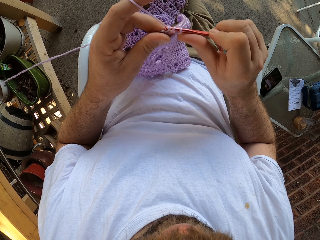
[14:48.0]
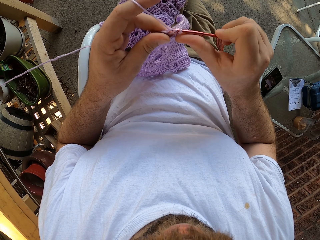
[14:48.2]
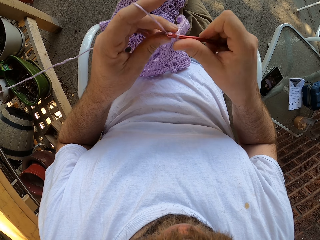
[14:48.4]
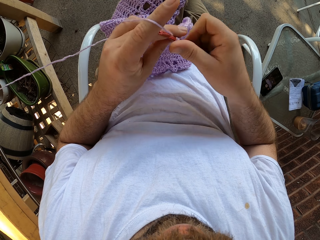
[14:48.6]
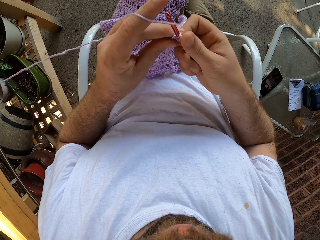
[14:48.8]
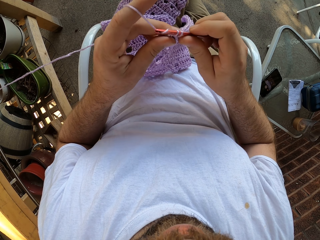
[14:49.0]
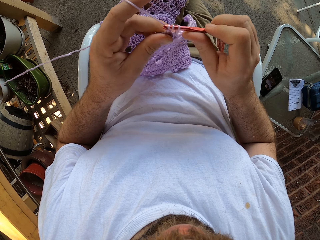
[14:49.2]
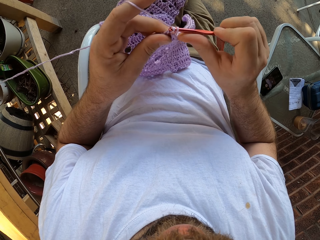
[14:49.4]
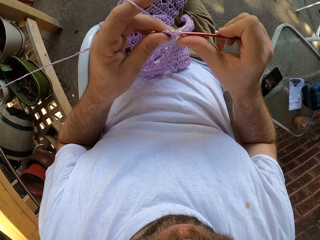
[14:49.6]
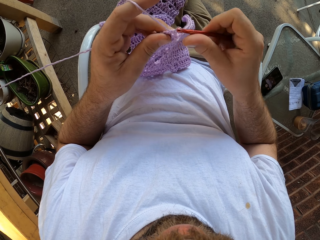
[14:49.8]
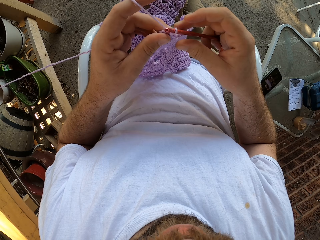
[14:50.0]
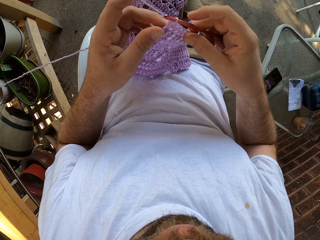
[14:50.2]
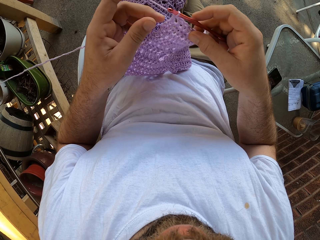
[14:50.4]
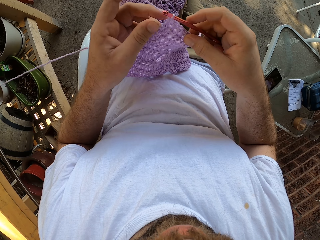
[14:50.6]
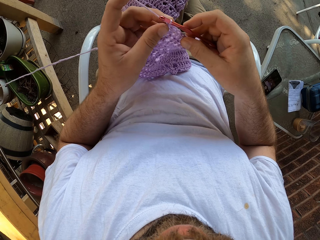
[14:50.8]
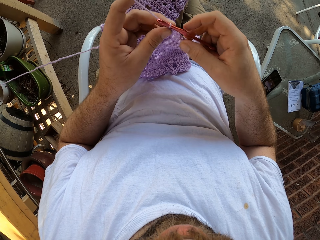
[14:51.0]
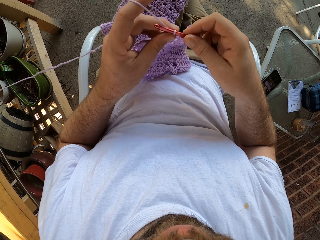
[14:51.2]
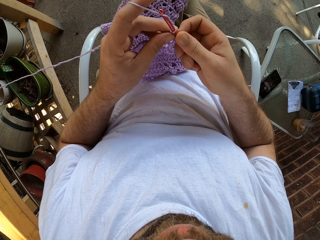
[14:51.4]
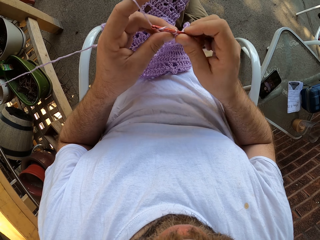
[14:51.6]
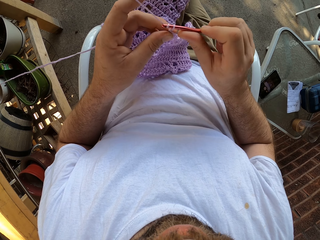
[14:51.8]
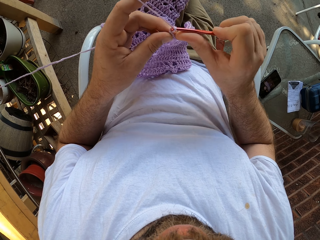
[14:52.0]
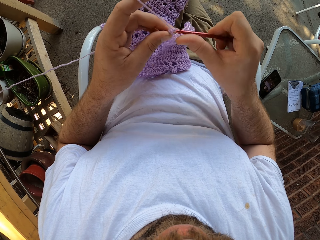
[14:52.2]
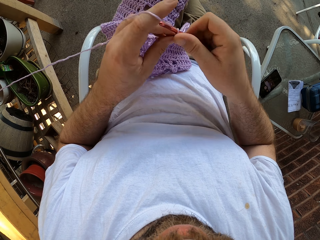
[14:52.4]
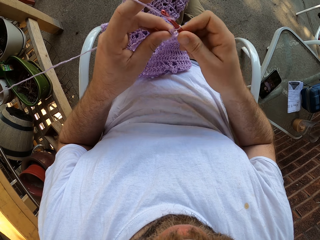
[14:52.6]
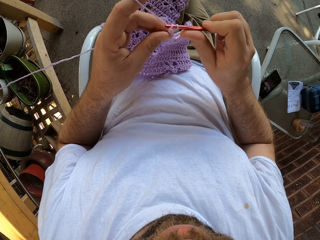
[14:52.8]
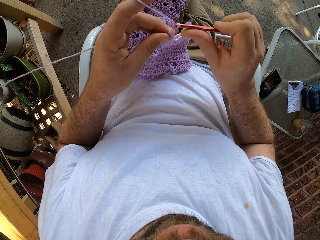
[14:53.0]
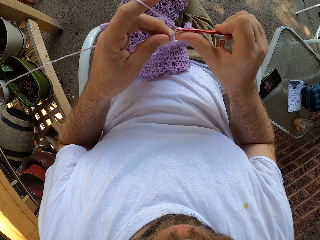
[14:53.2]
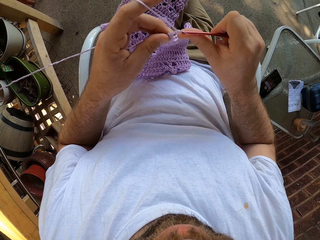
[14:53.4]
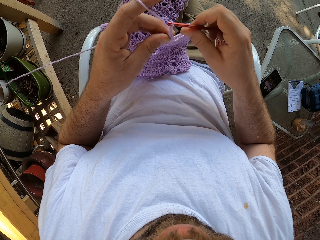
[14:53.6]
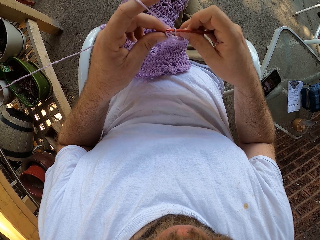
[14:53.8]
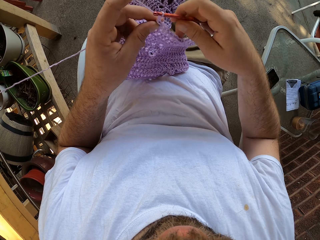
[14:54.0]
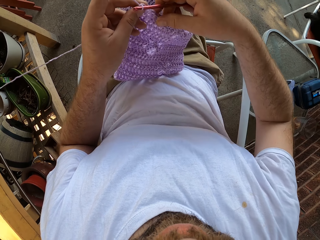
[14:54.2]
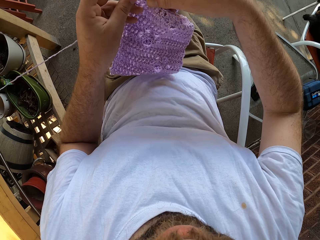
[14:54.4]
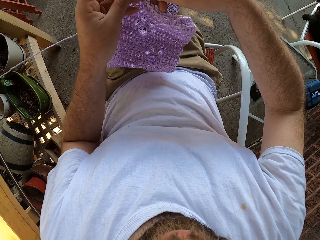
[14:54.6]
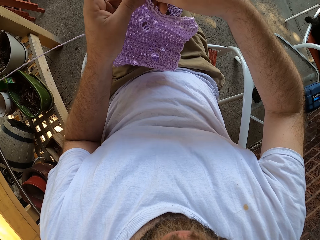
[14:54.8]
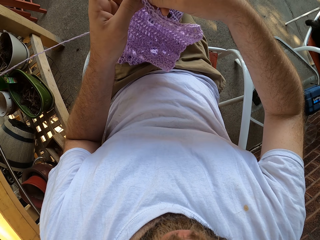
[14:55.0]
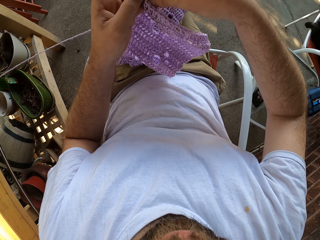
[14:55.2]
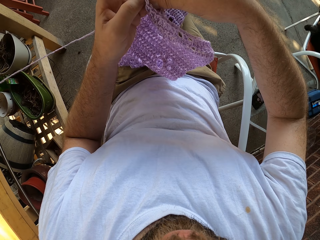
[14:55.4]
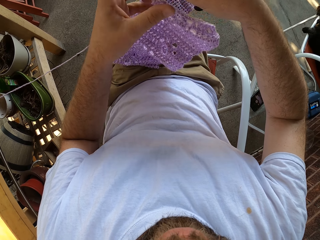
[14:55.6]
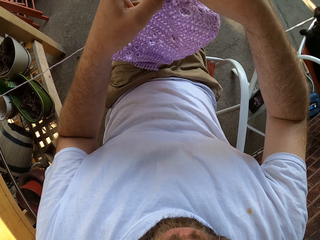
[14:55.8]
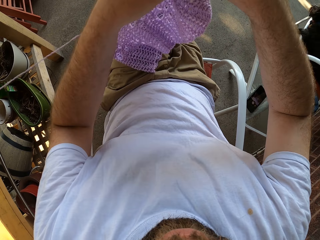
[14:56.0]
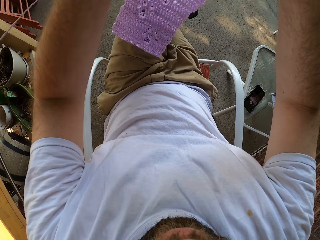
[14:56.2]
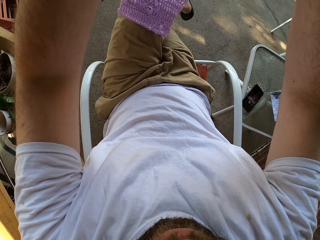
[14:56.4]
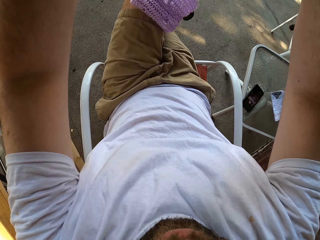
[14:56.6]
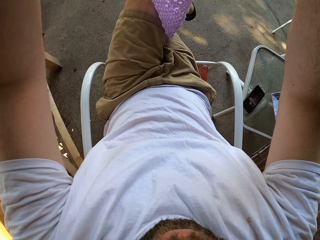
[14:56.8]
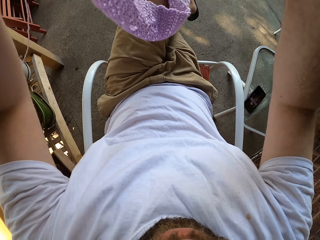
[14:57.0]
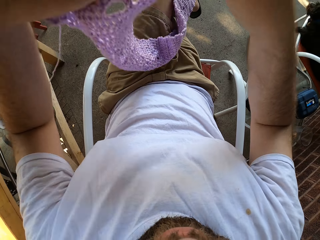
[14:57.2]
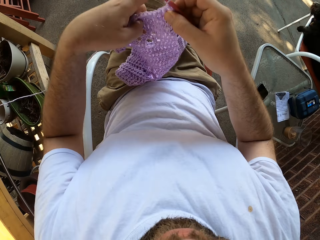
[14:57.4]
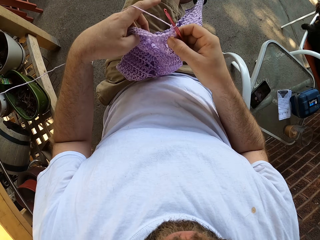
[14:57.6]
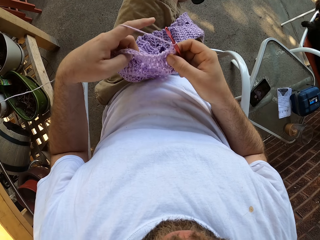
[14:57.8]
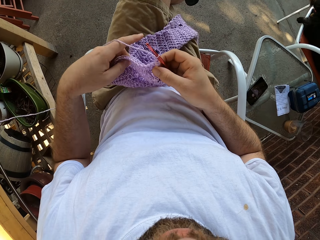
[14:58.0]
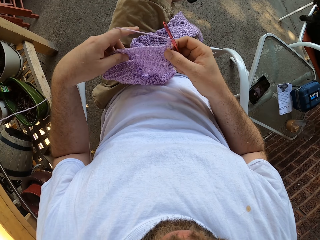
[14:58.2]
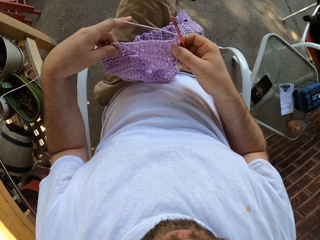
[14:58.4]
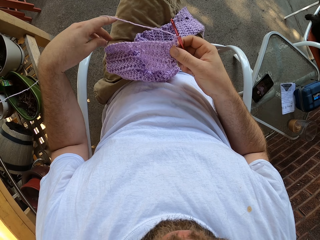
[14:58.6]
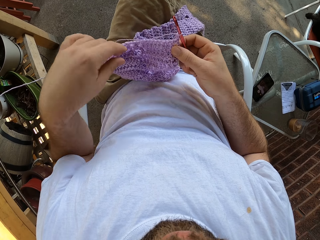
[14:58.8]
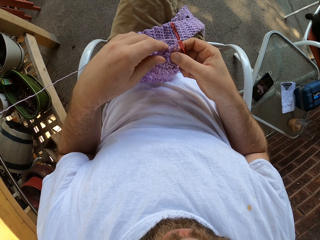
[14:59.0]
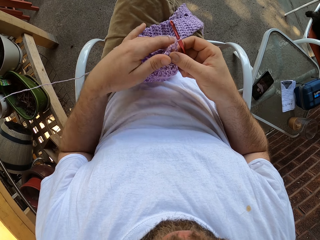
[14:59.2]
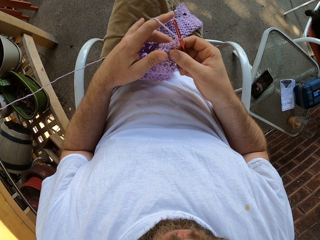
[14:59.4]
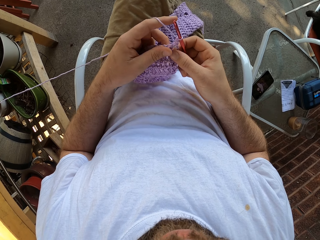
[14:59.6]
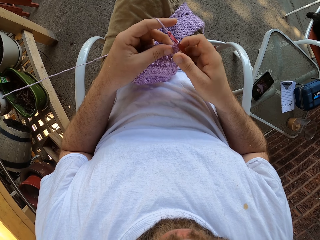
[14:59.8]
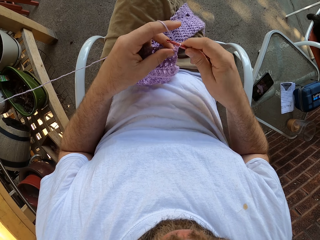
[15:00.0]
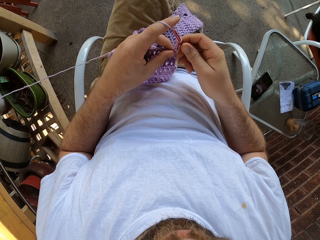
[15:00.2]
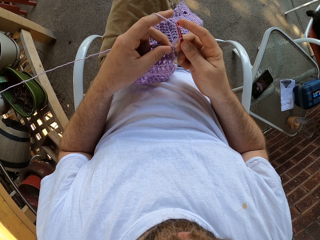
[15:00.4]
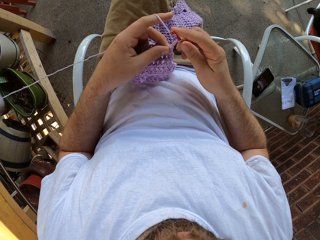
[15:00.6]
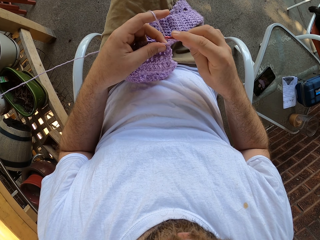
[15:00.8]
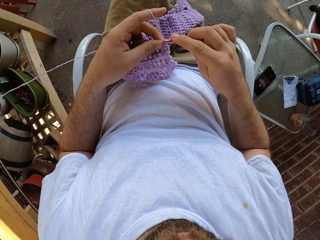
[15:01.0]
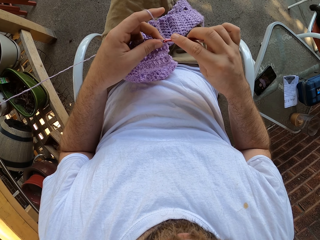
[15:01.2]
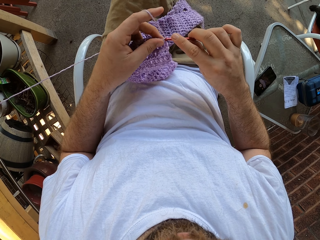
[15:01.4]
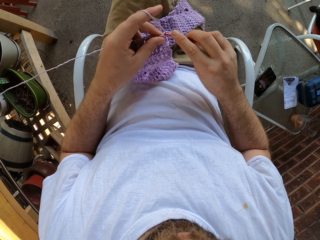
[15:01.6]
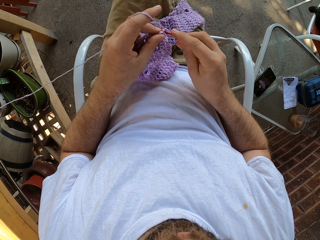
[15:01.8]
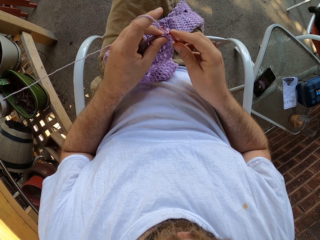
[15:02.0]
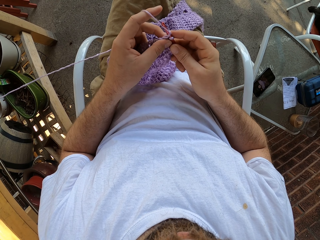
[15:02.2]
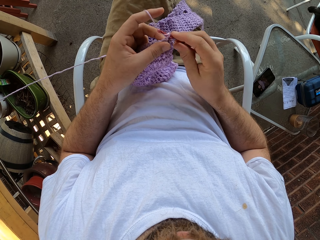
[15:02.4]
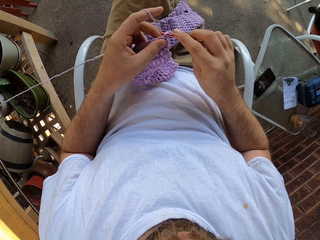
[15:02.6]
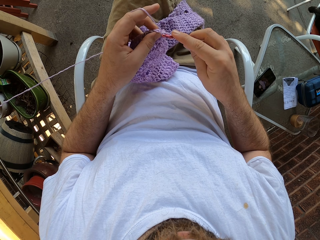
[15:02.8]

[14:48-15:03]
The camera wearer moves the left hand. He crochets the cloth with a crochet hook. He lifts the crocheted wool with both hands. He turns the cloth. He lifts the cloth. He drops the crocheted wool on his lap. He moves the left hand, lets go of the cloth from the left hand, and holds the cloth with both hands. He crochets the cloth with the crochet hook.

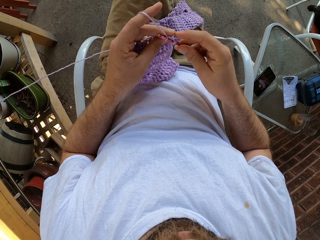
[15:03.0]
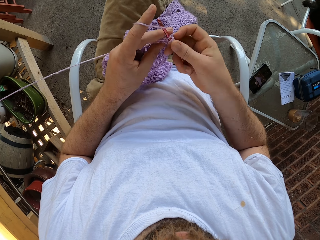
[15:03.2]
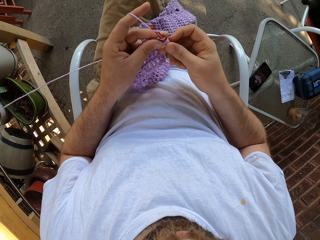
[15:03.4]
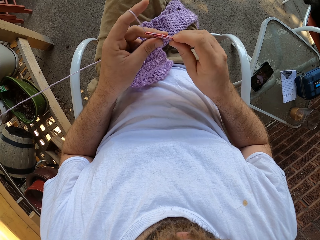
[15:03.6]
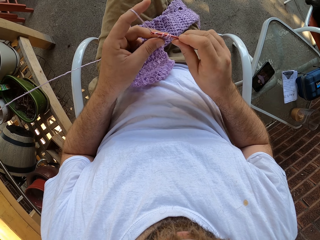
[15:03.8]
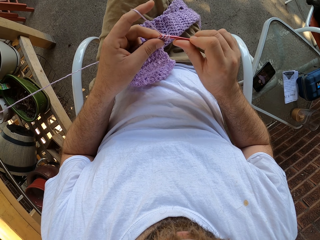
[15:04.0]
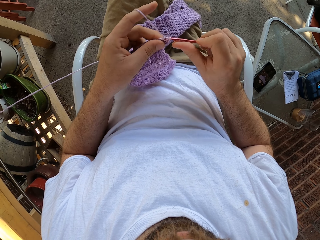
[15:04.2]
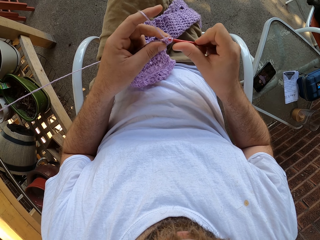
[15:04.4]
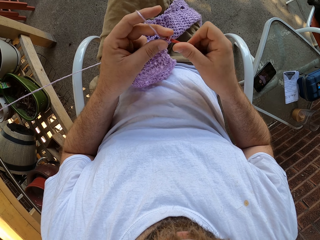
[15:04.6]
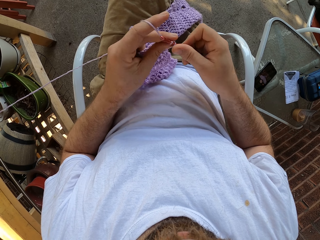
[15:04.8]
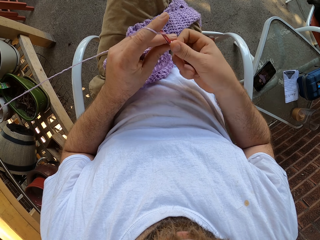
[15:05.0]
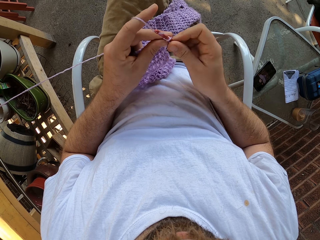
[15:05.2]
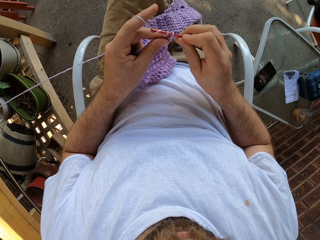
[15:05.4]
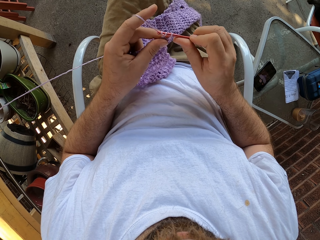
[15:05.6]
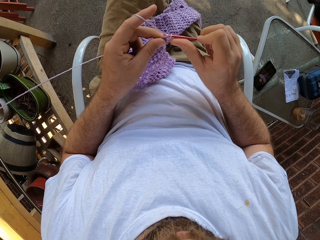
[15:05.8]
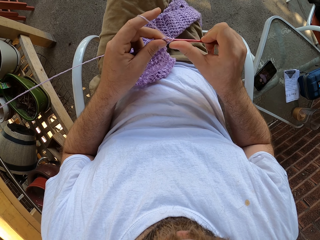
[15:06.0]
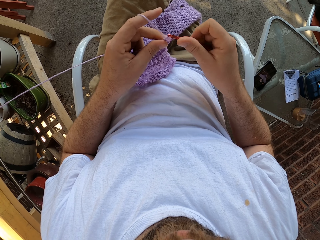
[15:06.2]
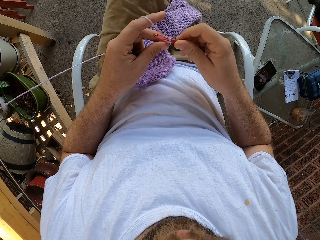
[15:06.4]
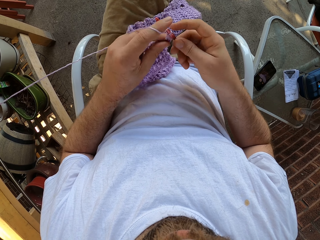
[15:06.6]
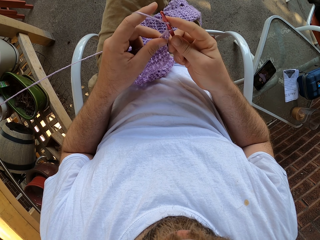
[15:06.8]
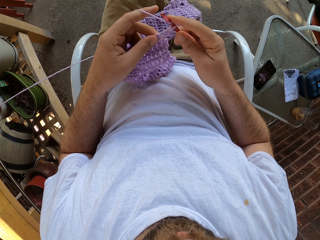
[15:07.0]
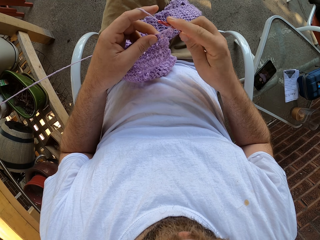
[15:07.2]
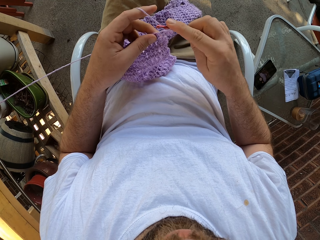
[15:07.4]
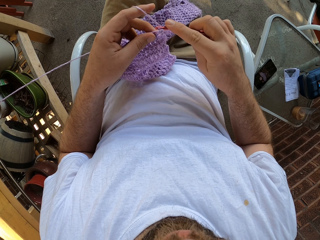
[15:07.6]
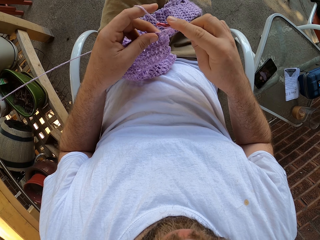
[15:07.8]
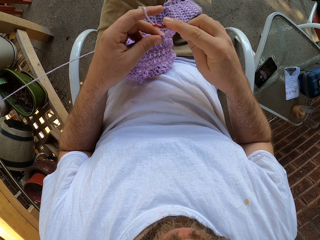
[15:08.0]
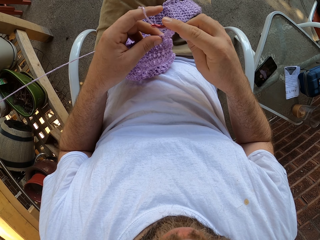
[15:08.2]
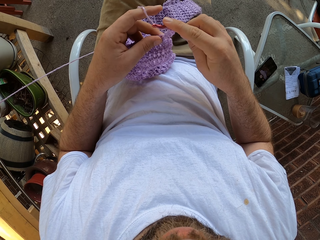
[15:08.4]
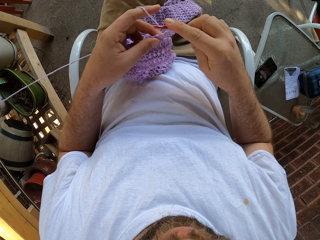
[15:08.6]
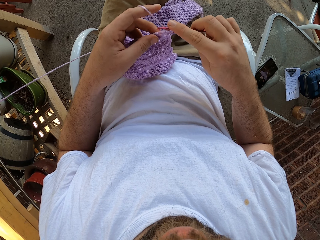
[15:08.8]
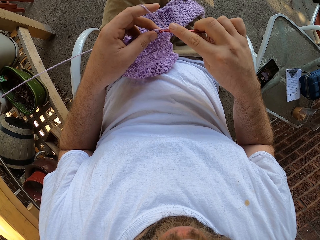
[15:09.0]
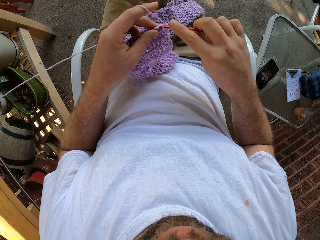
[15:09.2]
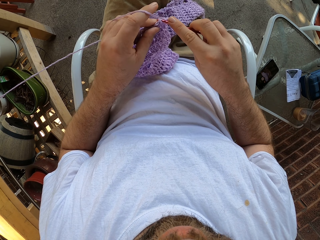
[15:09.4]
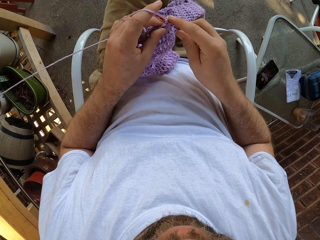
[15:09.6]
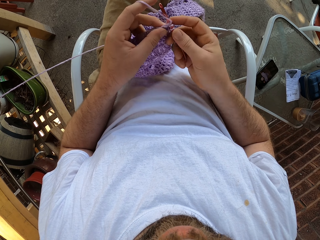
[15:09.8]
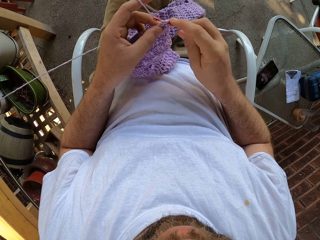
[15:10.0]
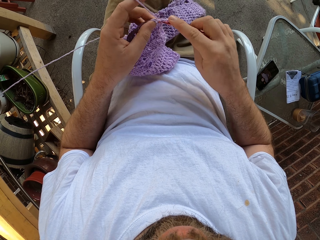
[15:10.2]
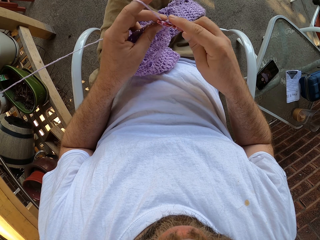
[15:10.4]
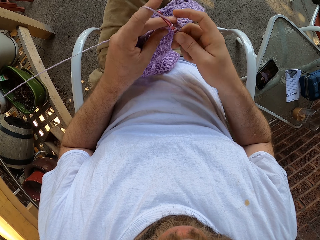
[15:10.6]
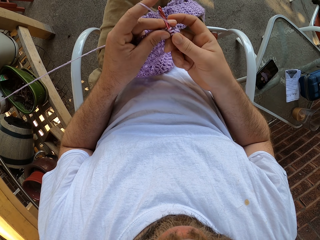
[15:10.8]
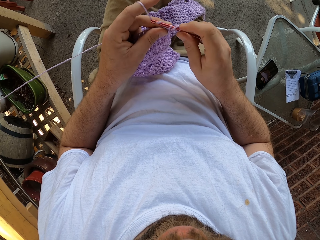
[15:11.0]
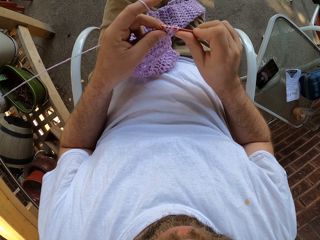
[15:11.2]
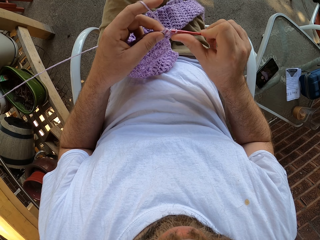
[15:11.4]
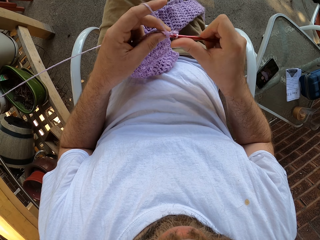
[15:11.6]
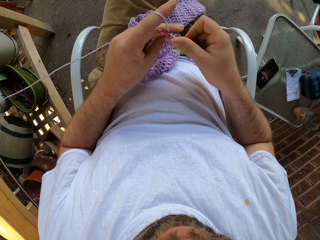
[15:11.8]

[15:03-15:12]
The camera wearer moves the left hand. They crochet the cloth with a crochet hook.
